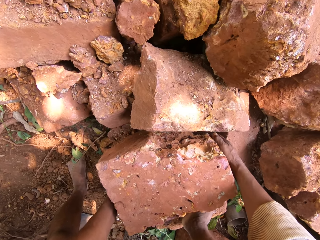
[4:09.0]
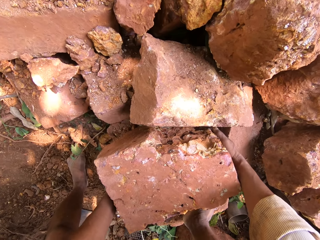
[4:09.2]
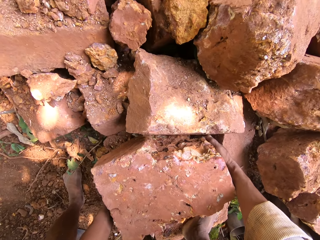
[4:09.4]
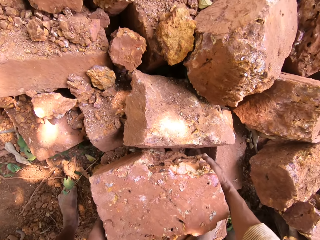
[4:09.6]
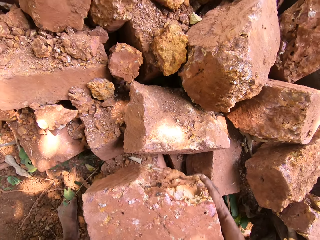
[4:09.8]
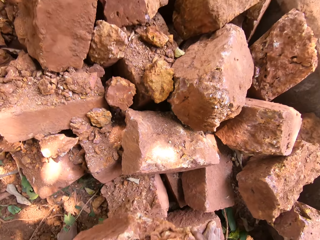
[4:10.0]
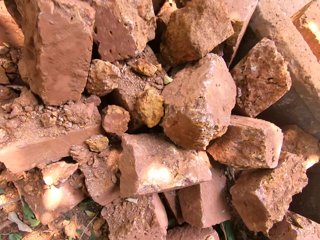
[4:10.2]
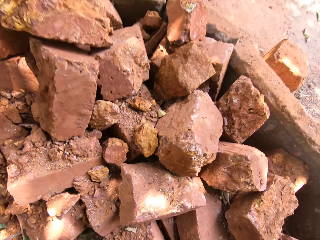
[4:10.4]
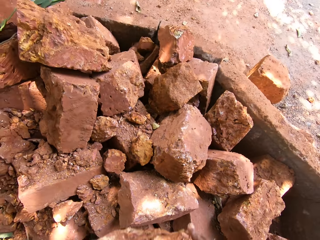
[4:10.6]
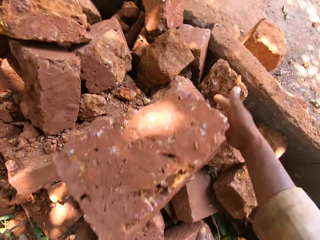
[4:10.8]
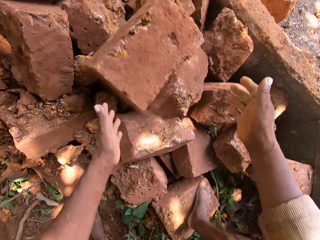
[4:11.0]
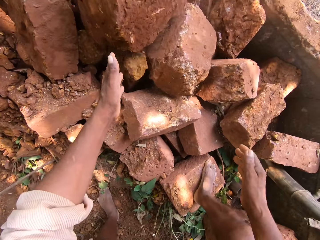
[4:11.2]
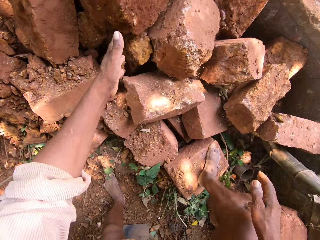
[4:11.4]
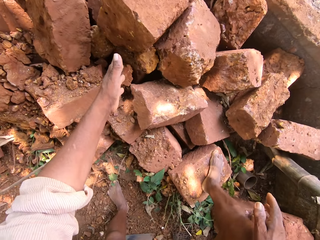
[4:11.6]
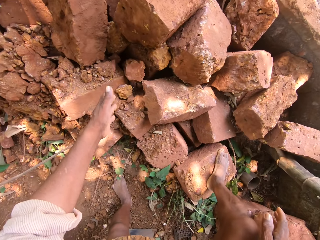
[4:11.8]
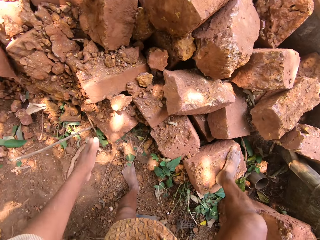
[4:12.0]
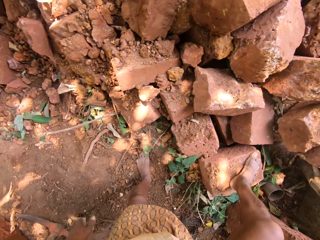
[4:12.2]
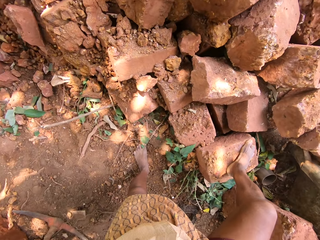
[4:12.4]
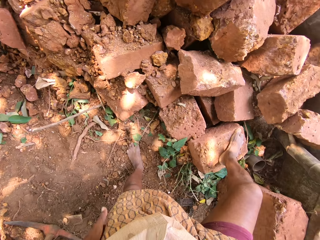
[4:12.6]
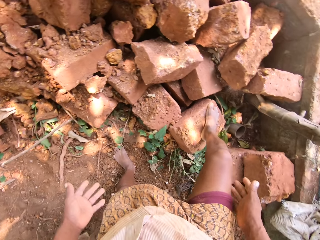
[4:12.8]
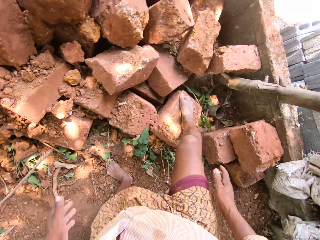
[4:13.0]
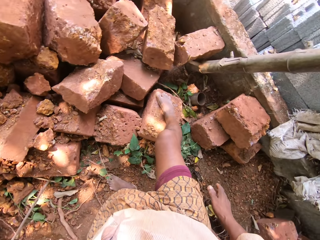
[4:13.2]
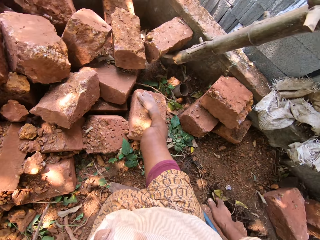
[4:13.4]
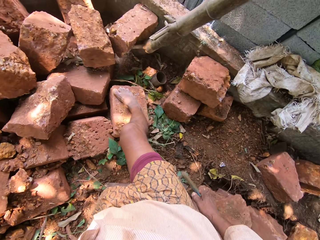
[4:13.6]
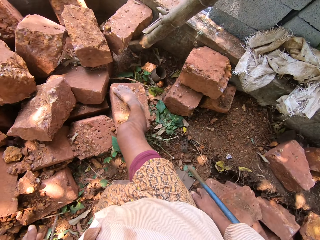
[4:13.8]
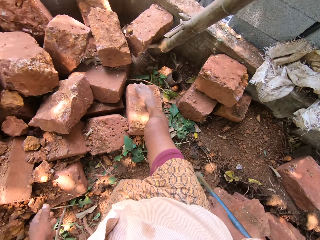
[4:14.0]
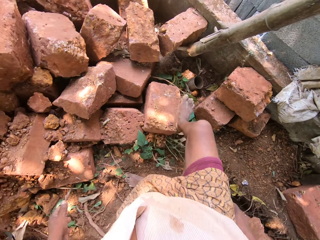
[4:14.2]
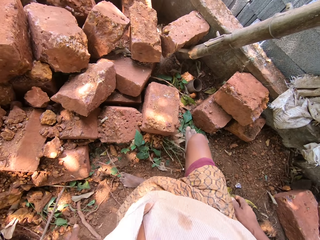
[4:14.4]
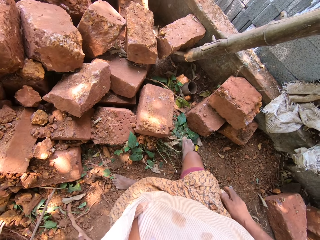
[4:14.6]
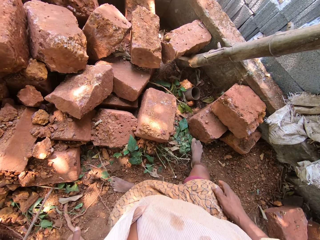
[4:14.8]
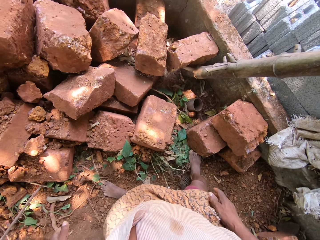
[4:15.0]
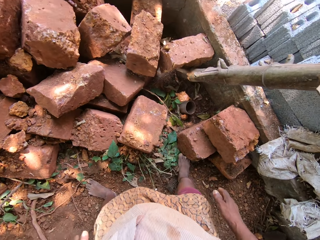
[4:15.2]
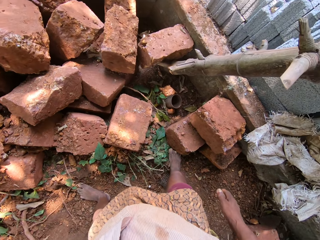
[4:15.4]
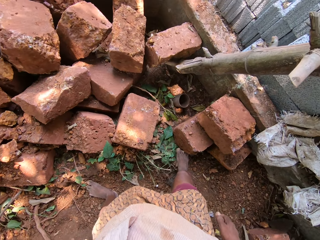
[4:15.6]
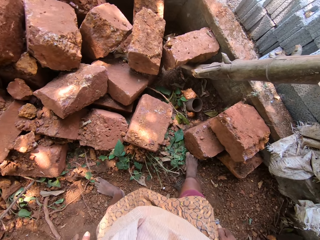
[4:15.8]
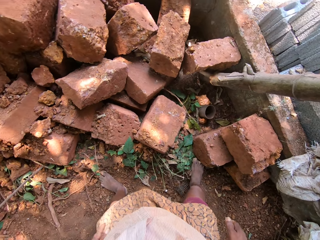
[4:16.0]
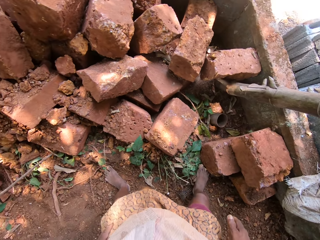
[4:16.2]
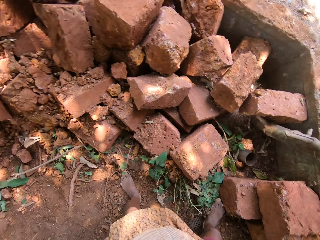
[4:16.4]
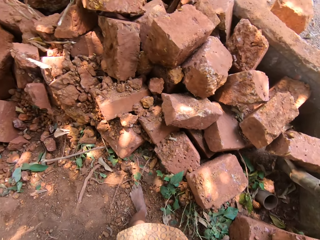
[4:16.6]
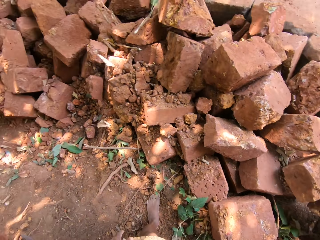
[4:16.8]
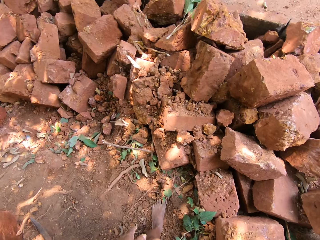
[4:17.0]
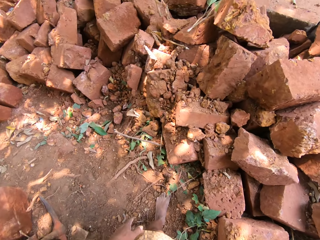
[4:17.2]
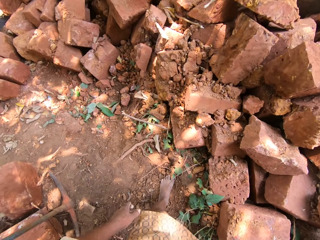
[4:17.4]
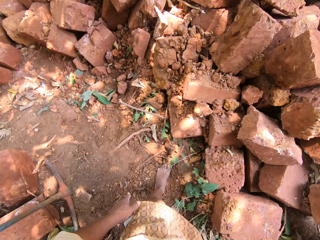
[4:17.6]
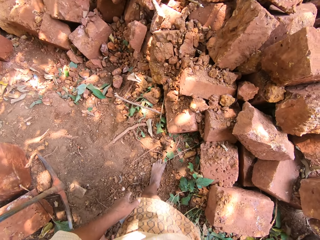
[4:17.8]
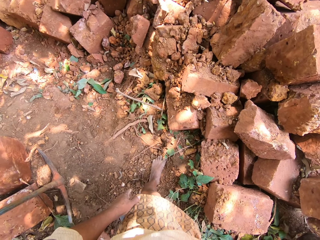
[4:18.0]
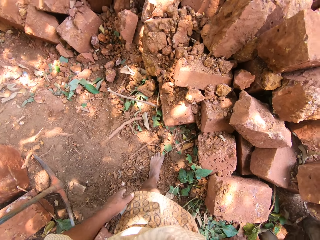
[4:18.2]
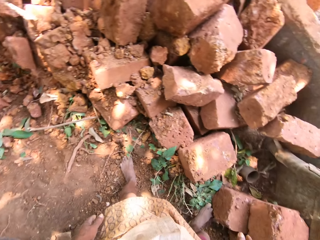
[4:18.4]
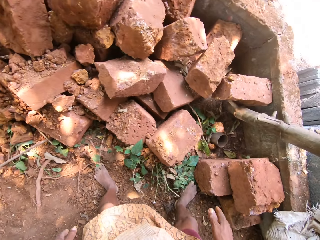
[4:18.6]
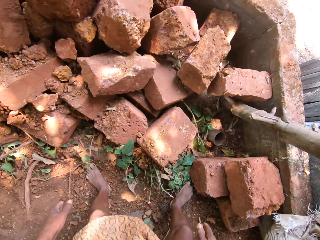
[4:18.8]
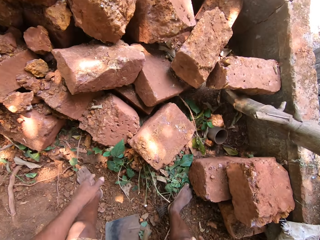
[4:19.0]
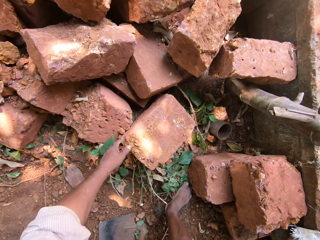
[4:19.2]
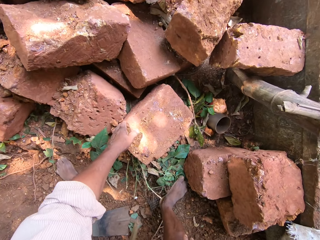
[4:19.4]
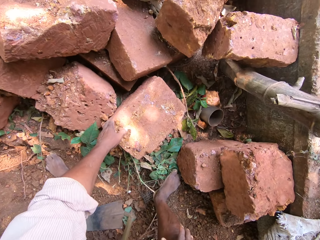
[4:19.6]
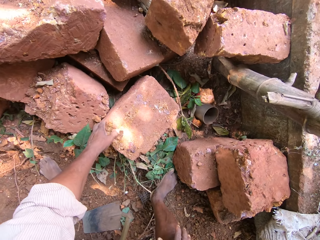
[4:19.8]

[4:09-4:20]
The camera wearer picks up a brick. They throw the stone on the ground with both hands. They put down the brick. They look at the brick.

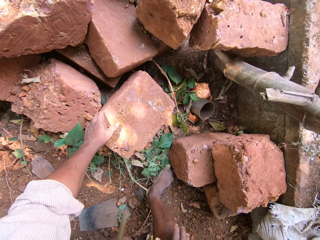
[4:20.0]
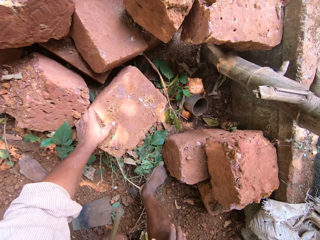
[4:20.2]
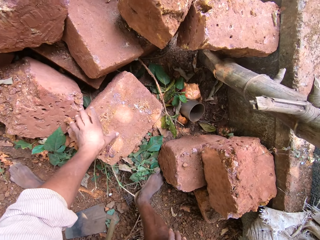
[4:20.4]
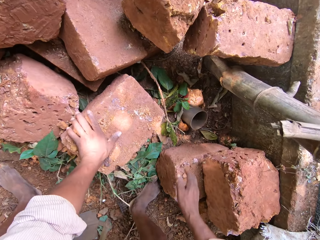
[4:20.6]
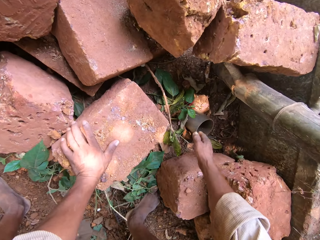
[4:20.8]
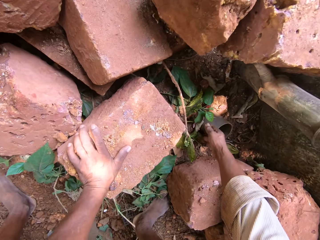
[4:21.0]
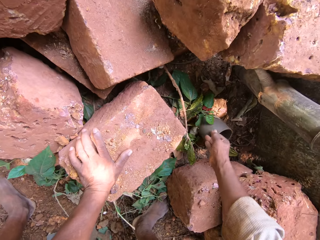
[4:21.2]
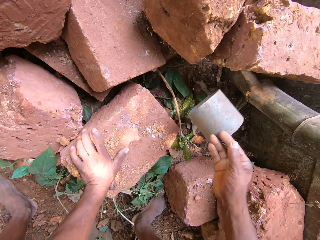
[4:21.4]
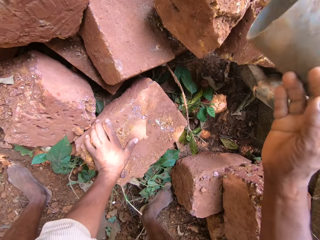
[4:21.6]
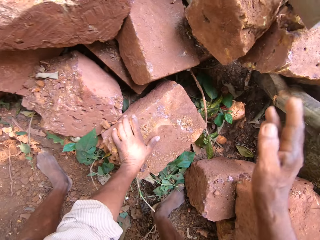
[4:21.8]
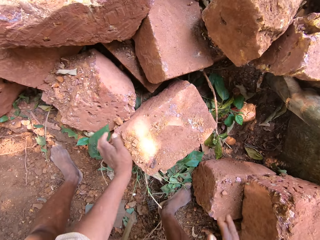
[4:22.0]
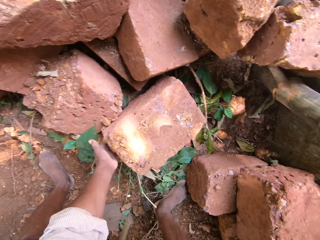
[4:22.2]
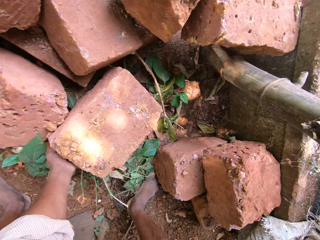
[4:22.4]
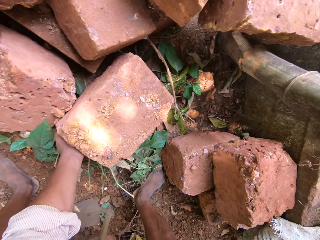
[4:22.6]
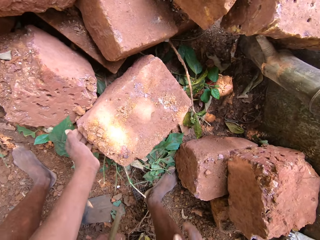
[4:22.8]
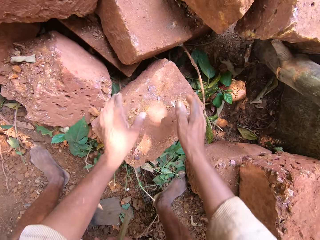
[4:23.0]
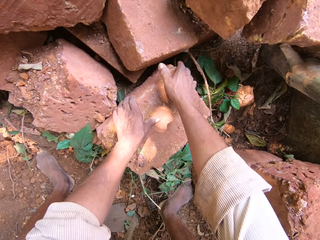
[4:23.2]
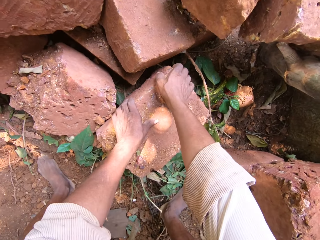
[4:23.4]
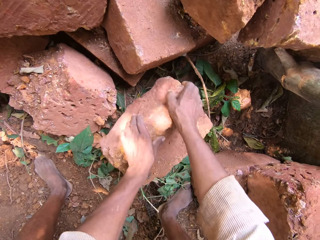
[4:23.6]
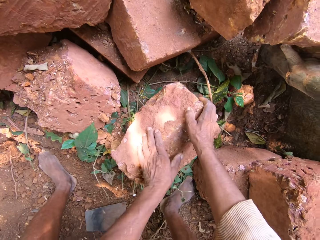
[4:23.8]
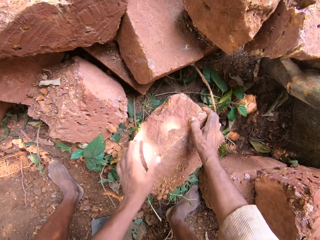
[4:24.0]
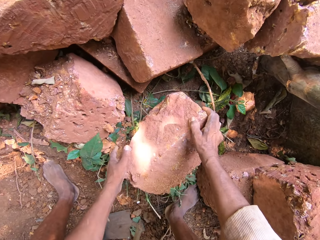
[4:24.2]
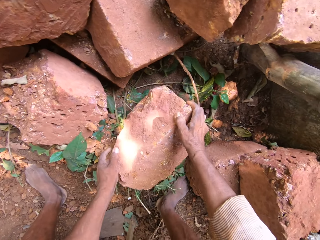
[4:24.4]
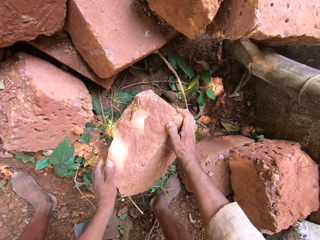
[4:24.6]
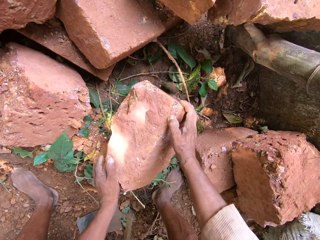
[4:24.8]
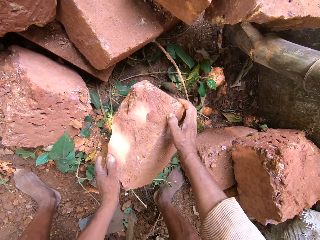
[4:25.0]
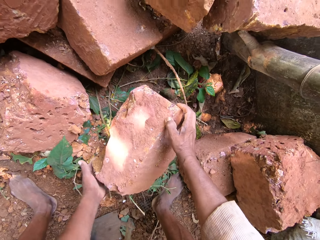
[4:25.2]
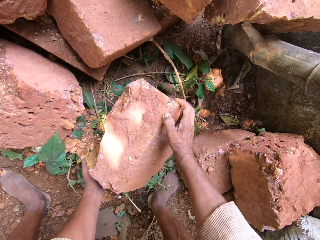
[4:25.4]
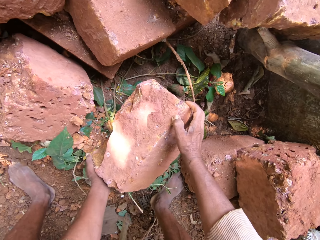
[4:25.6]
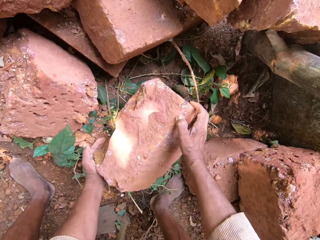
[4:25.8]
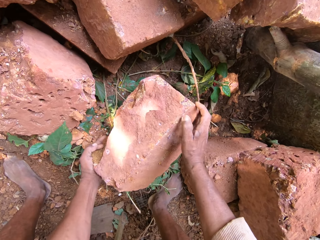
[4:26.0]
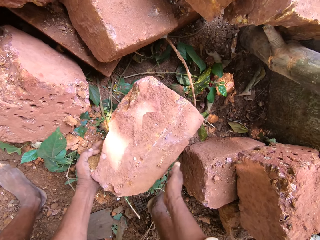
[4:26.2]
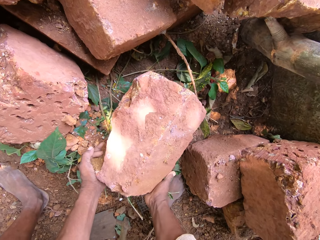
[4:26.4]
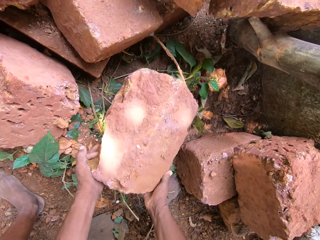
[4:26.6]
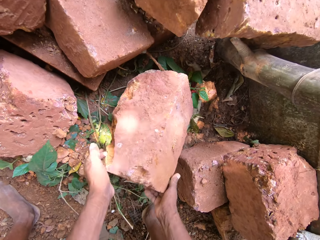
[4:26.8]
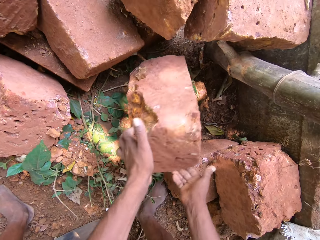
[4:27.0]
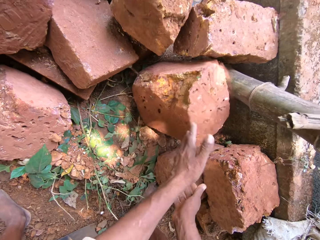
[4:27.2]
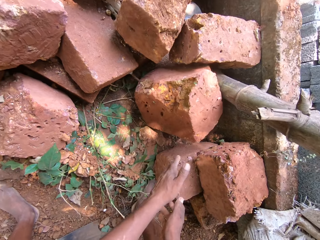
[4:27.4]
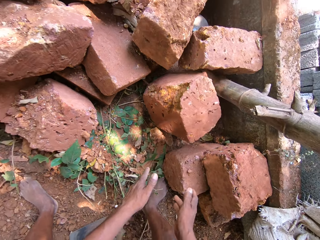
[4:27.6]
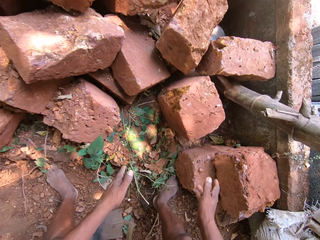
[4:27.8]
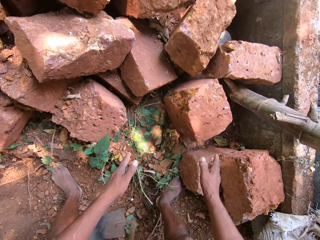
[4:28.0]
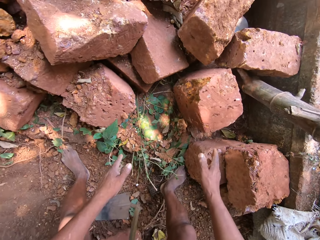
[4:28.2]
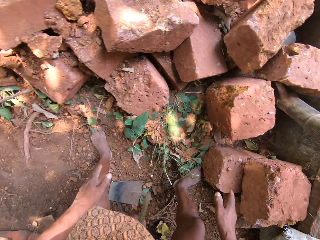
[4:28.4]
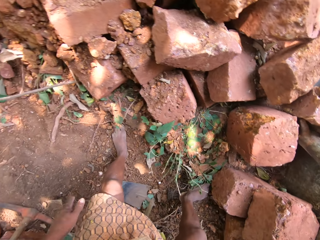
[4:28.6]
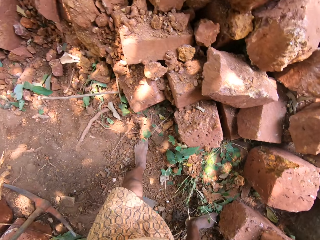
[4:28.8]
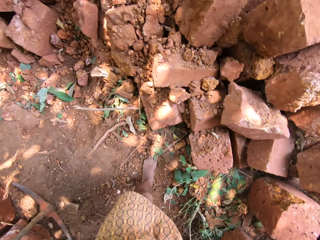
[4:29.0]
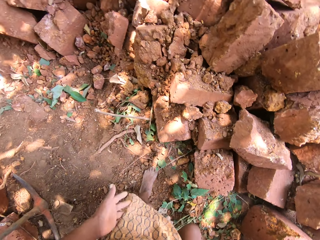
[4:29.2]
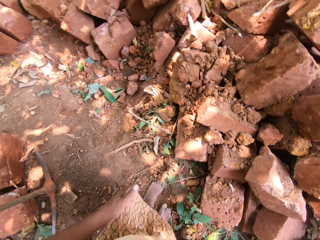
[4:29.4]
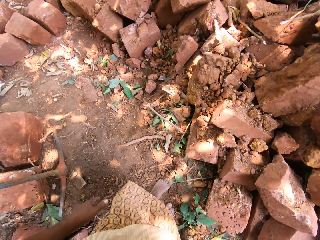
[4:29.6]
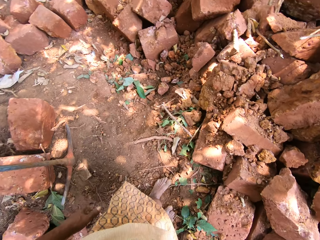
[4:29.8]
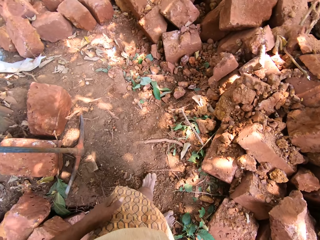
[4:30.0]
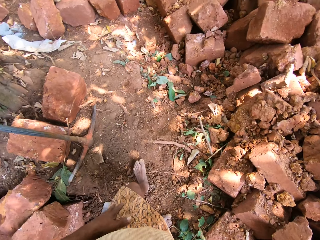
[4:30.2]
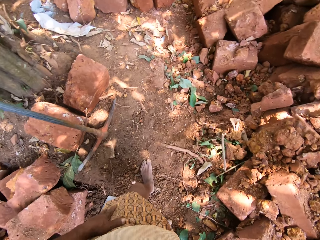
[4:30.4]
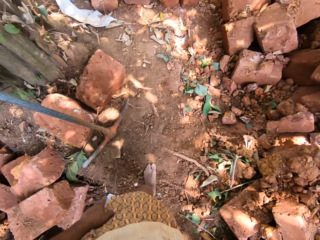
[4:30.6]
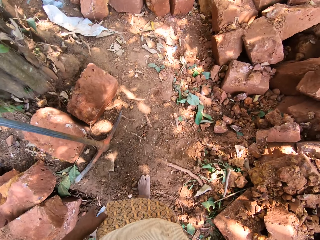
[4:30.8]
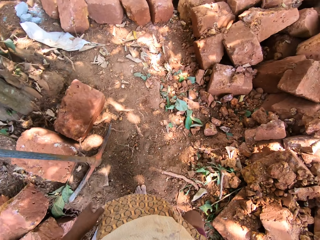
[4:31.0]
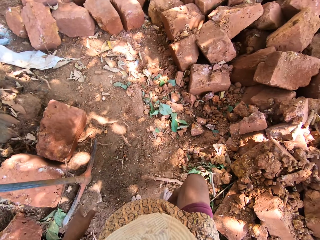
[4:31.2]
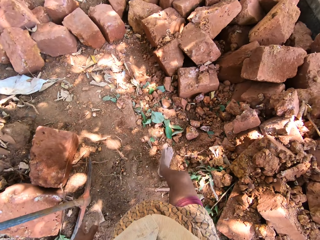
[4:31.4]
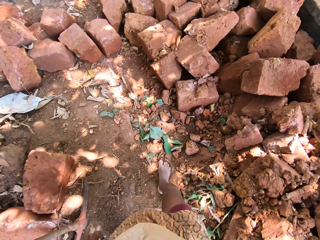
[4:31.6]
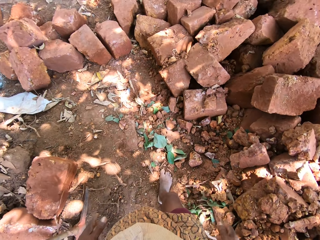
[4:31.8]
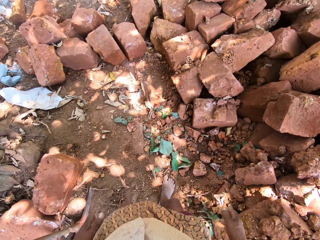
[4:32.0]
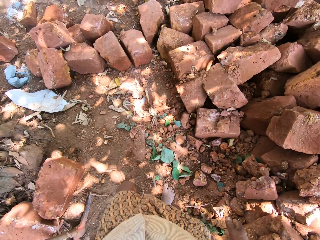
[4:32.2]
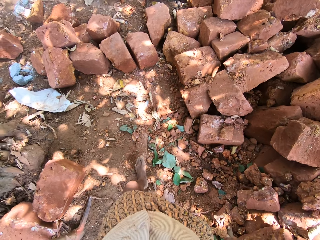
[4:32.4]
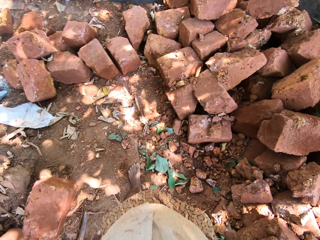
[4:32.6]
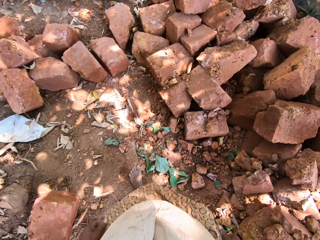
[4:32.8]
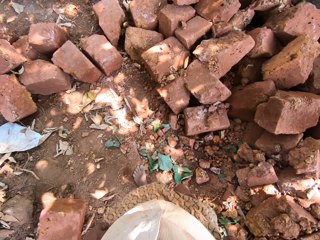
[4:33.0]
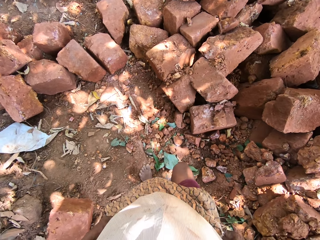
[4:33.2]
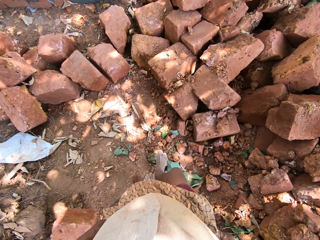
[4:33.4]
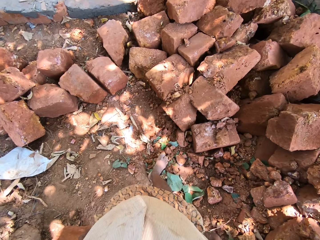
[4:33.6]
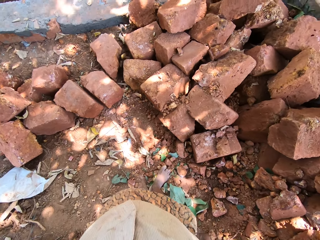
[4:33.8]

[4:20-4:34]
The camera wearer puts a hand on a brick. He picks a pipe from the ground with his right hand. He throws the pipe on the ground with his right hand. He moves a brick with hands. He adjusts the stone on the ground with both hands. He walks near bricks.
